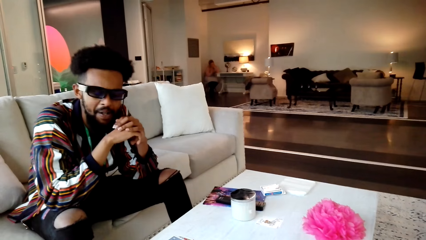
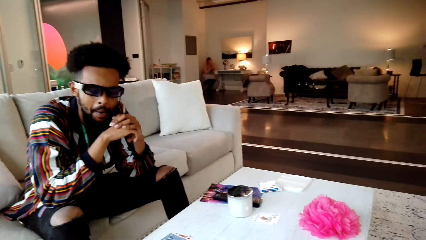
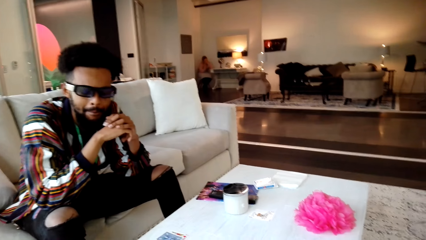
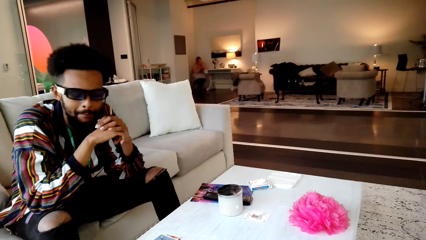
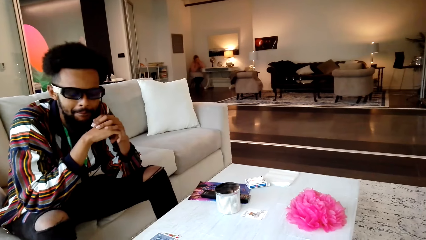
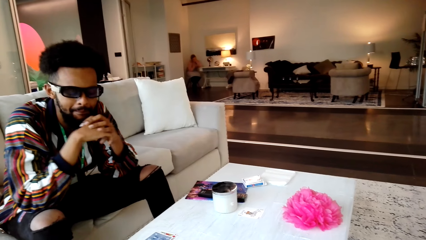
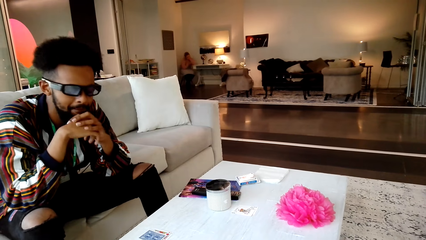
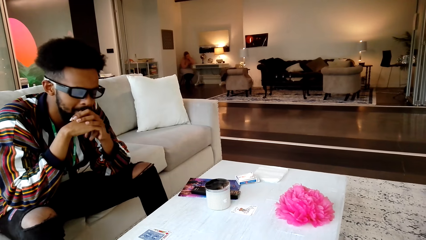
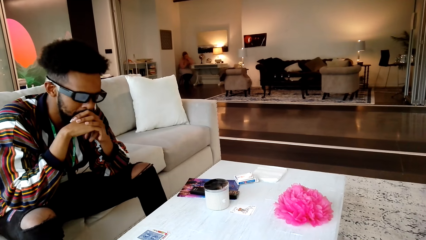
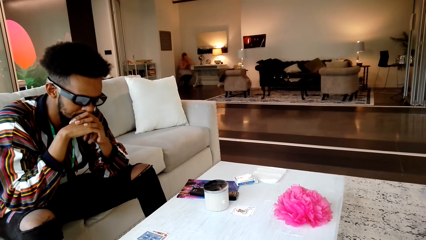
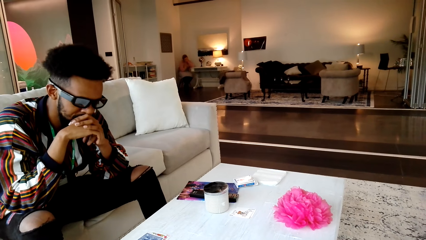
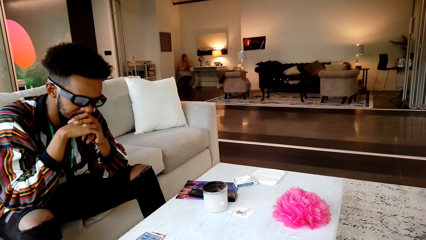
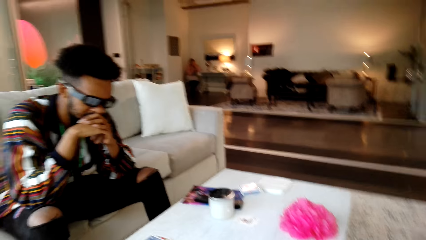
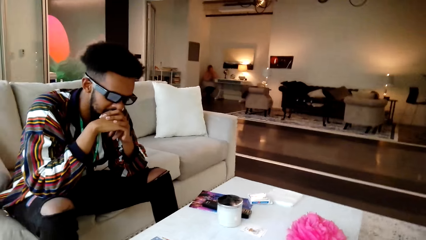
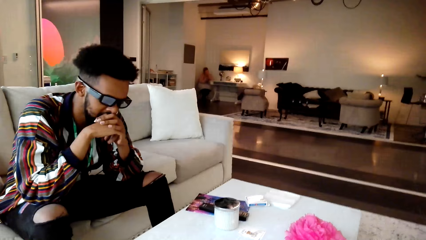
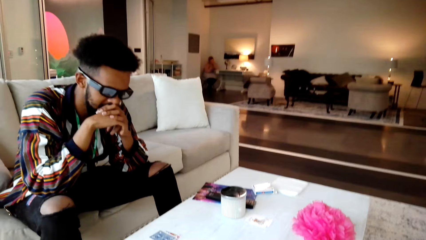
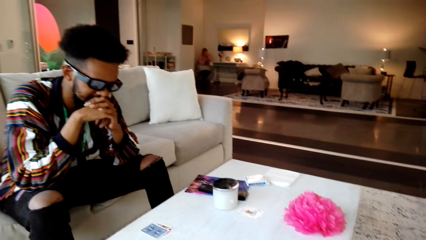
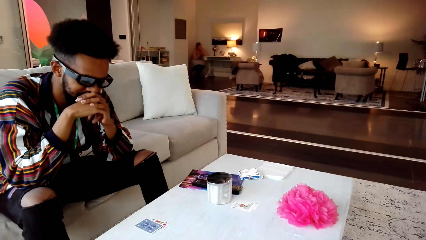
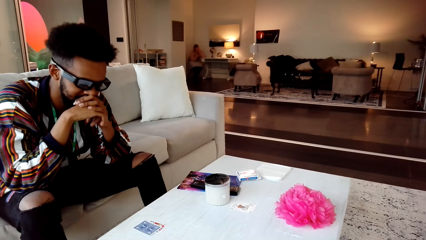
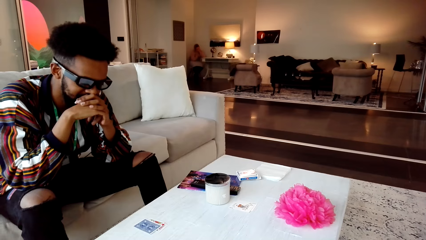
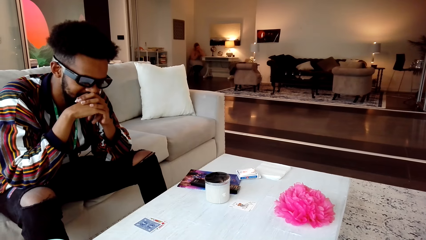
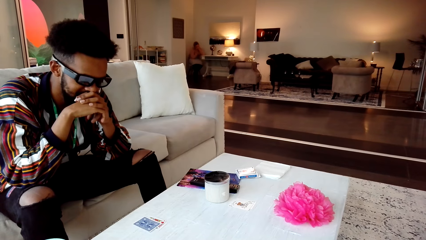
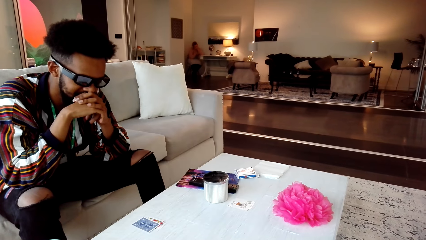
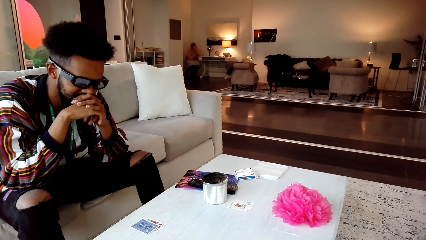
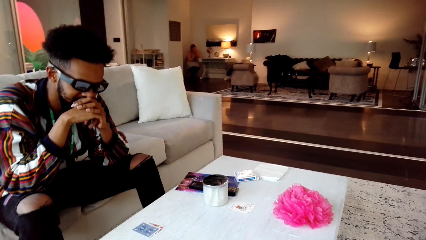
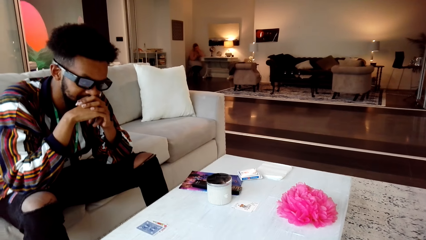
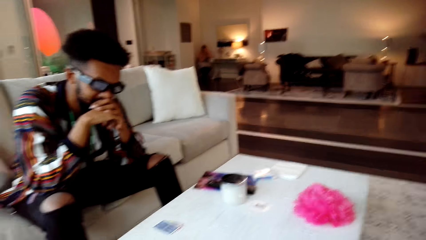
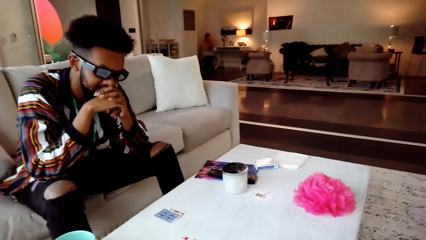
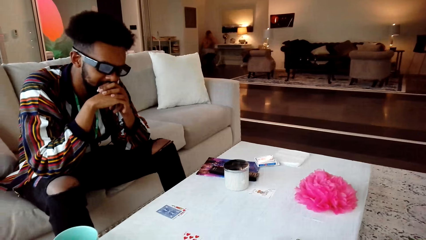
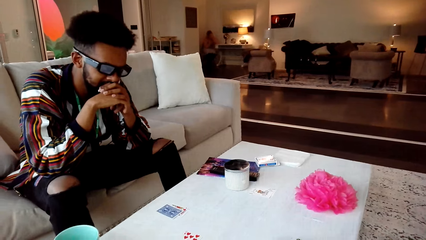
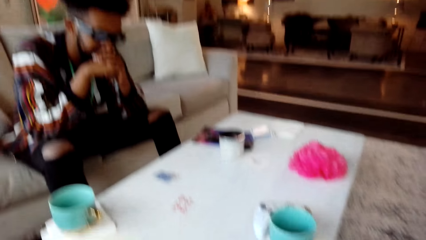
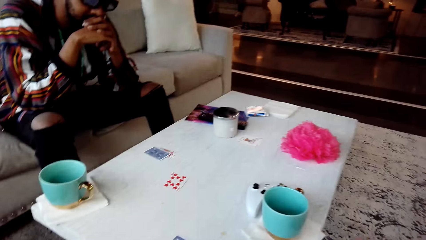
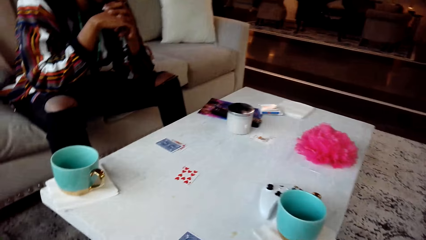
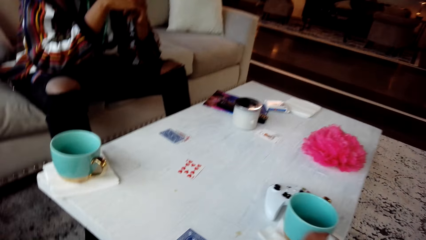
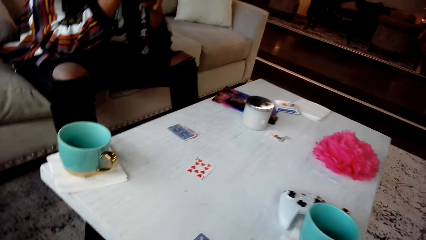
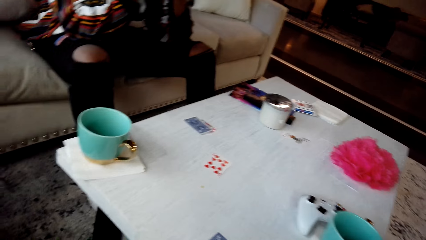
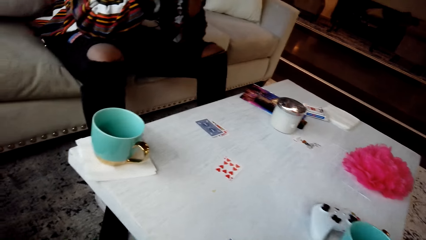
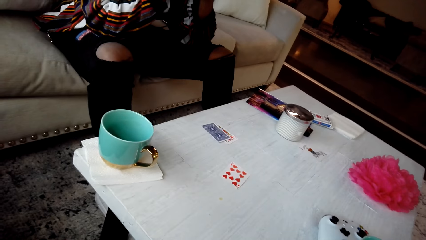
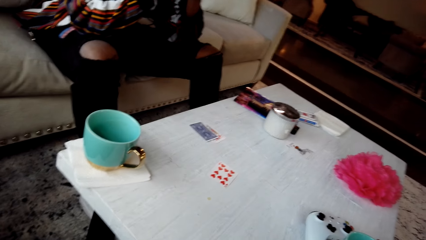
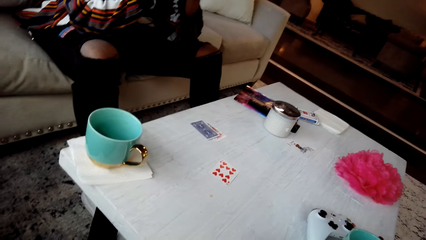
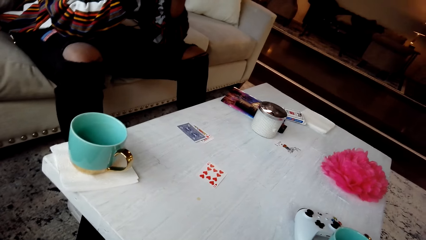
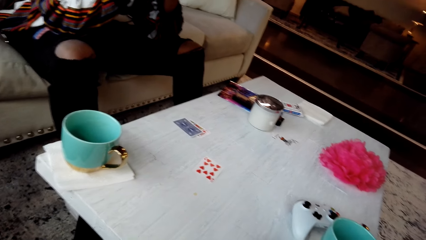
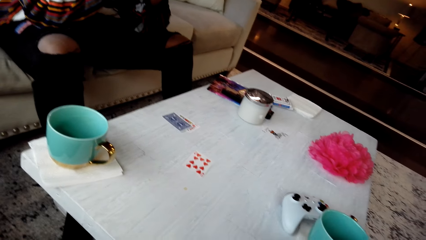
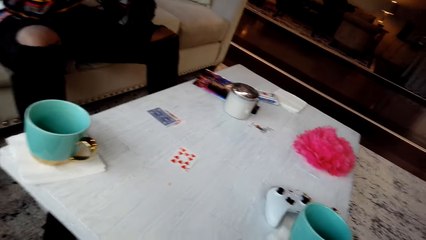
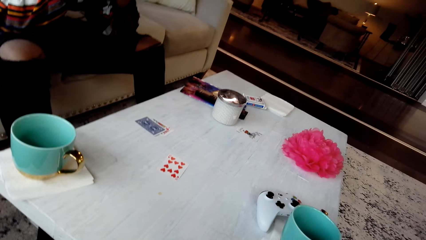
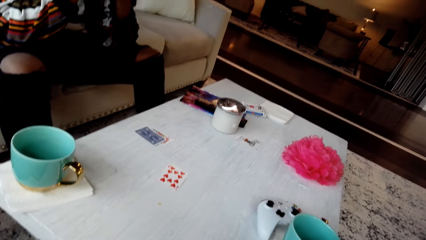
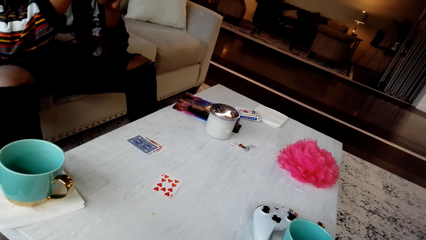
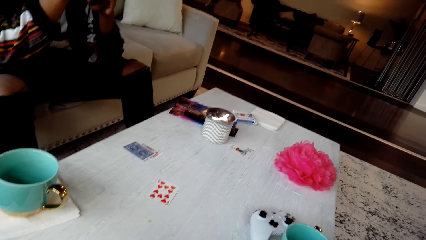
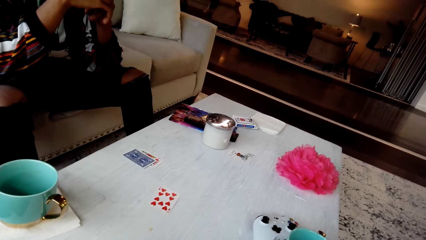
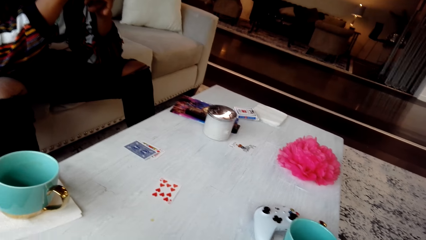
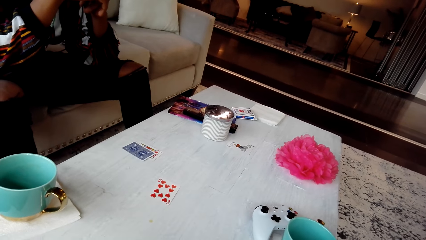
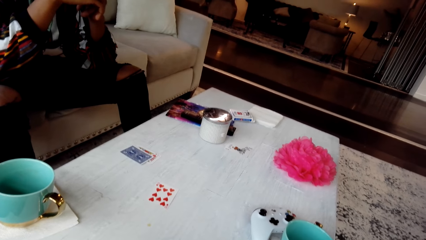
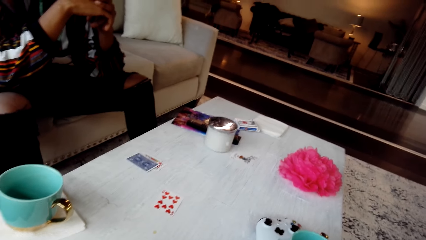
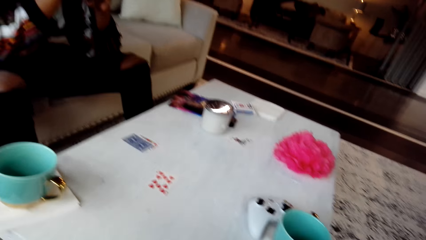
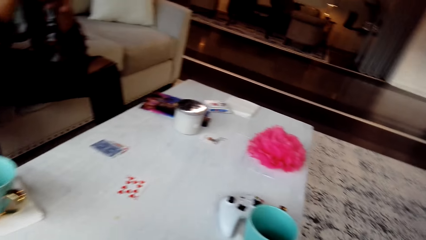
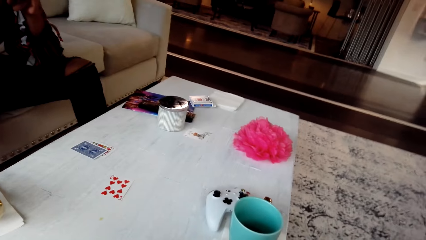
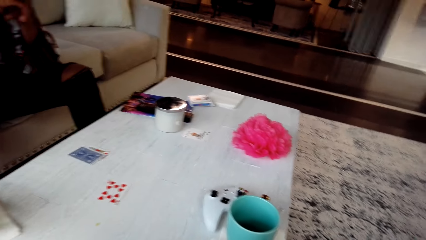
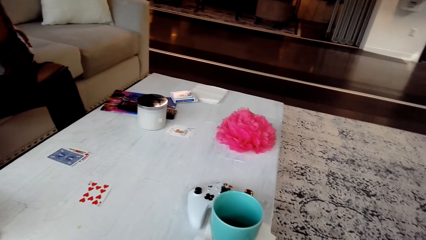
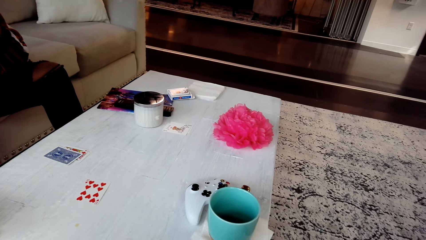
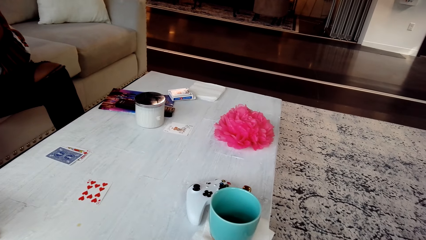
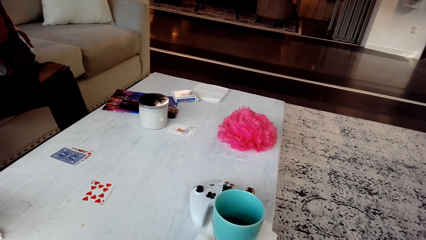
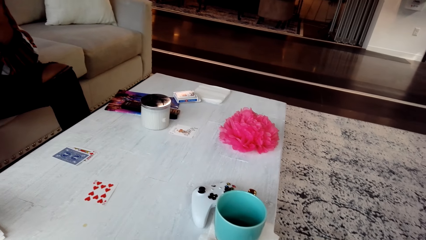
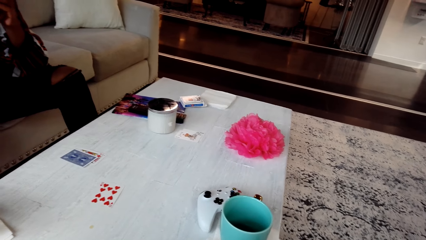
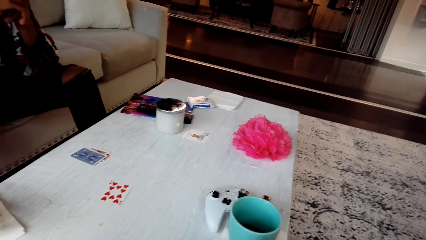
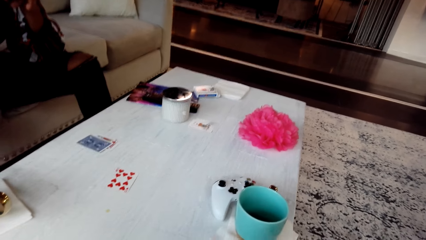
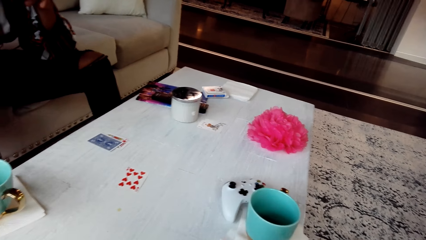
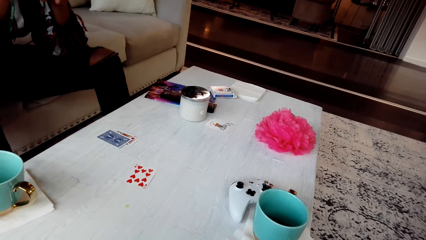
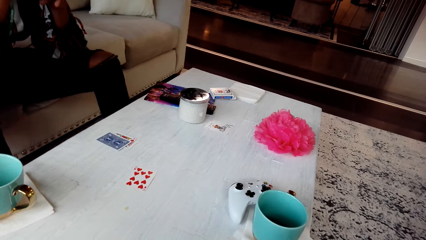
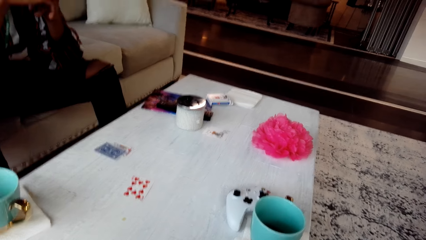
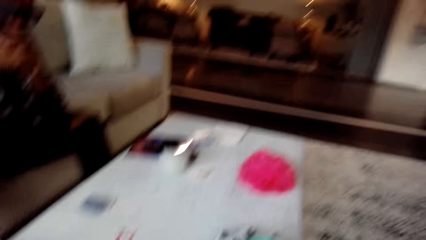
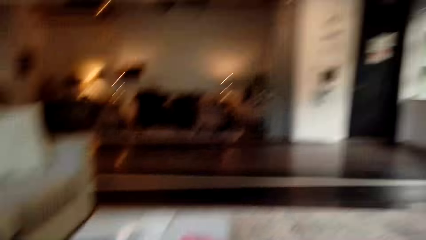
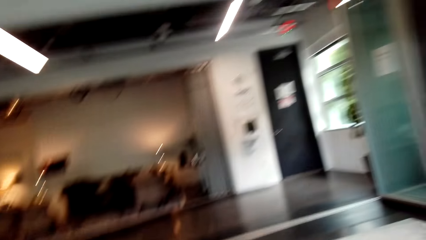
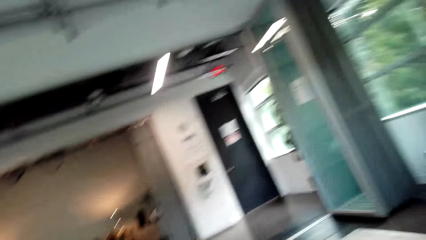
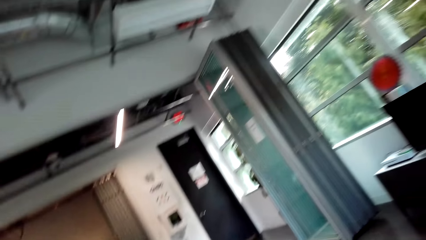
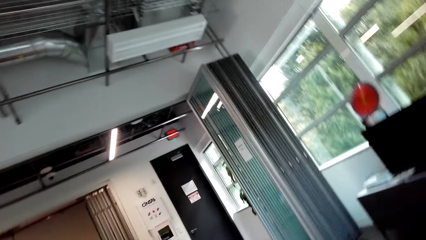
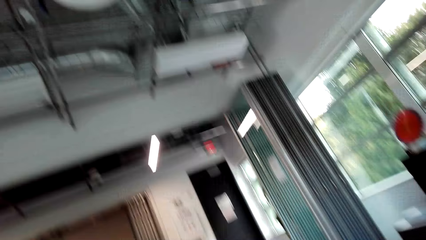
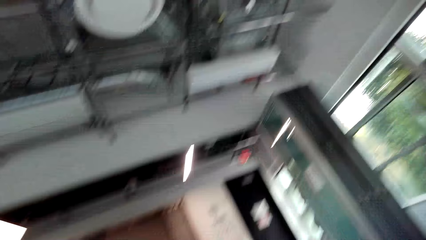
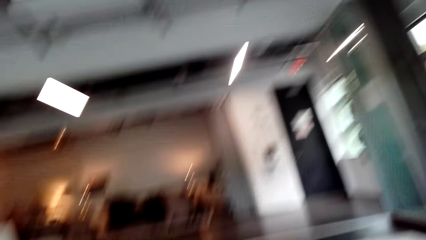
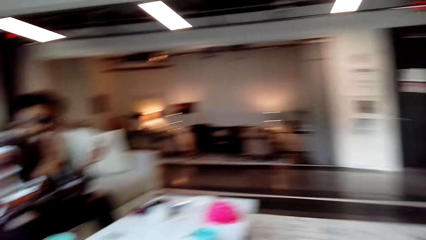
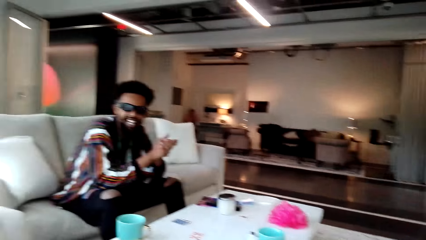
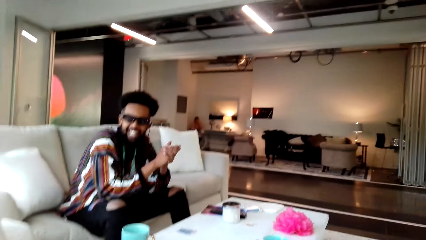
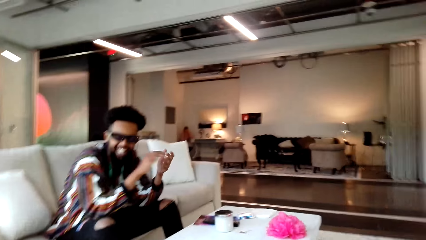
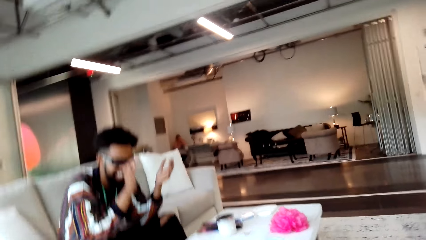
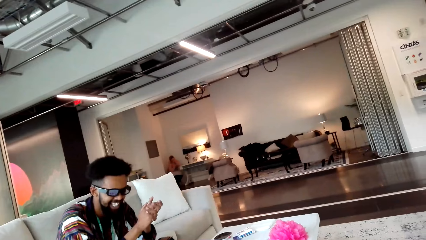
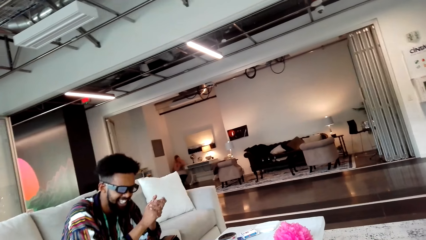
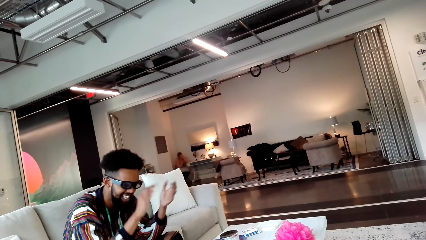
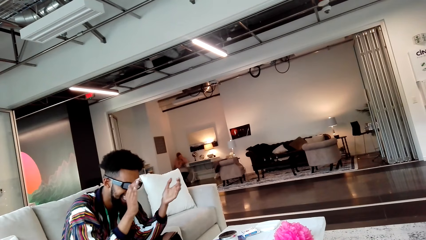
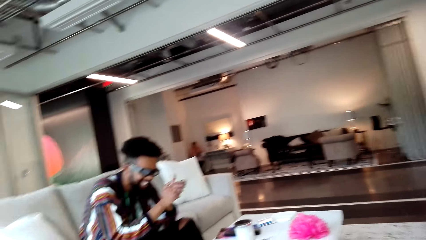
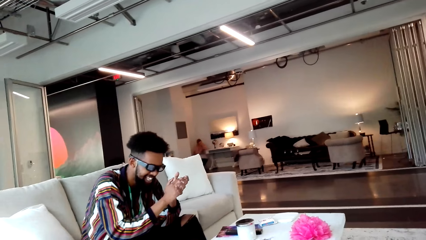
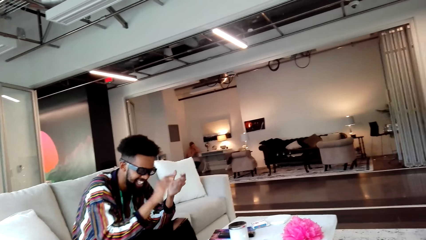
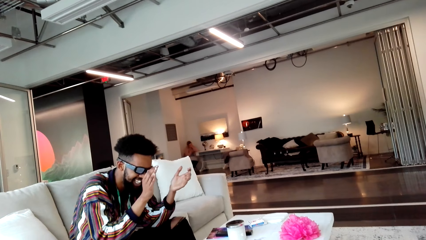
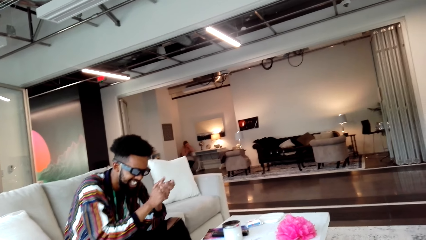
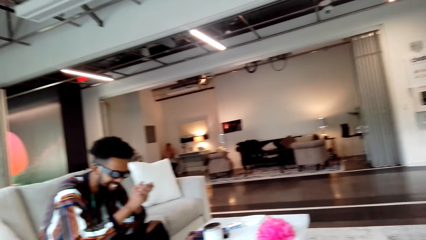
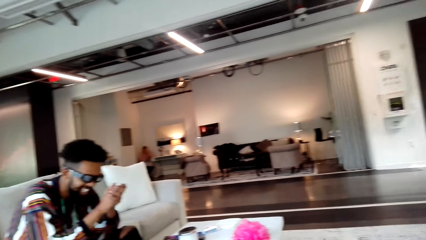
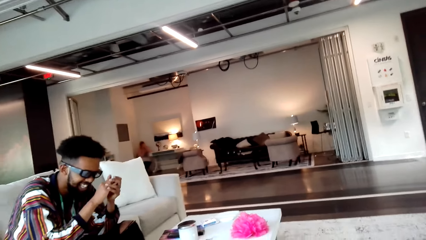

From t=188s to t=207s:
The camera wearer converses with a man. They reshuffle the cards. They look around the table. They look around the room. They turn around the house. The man claps hands.
